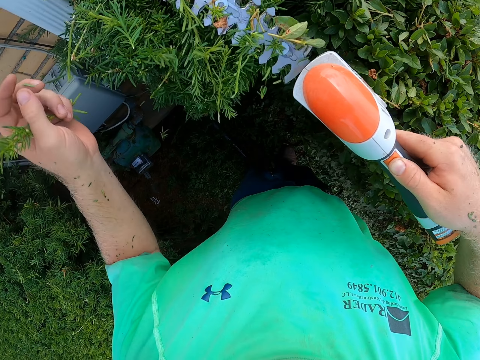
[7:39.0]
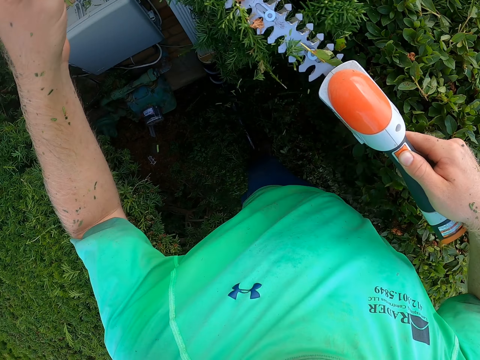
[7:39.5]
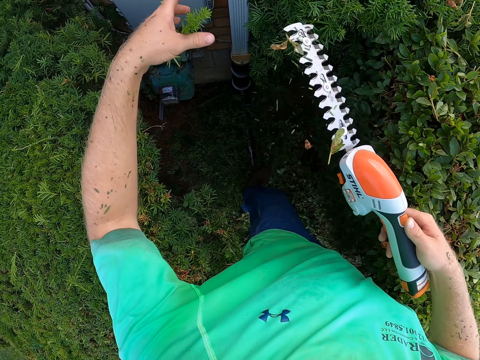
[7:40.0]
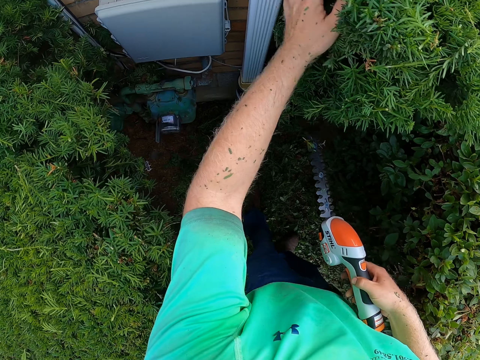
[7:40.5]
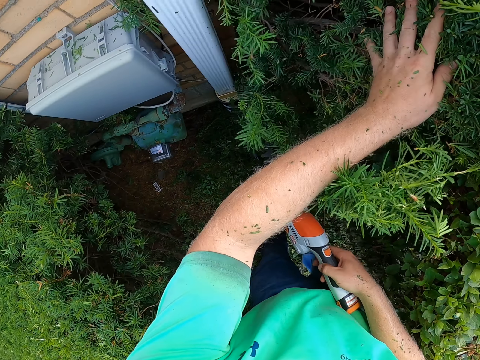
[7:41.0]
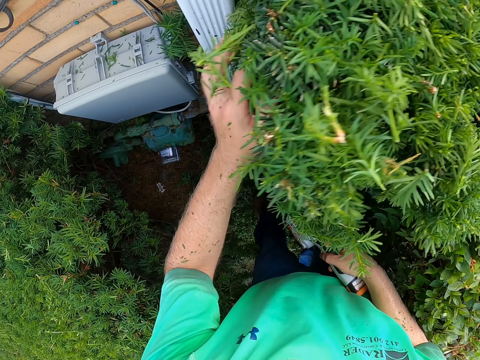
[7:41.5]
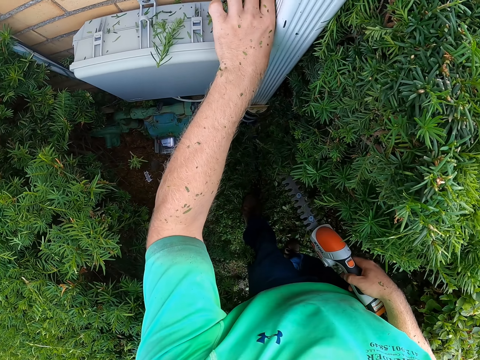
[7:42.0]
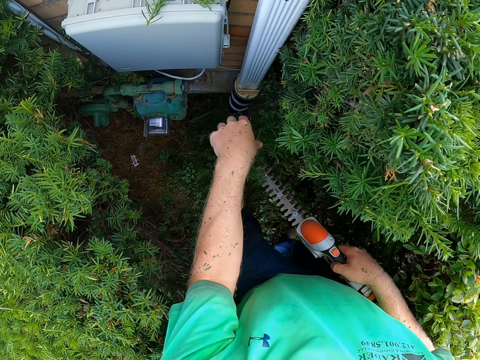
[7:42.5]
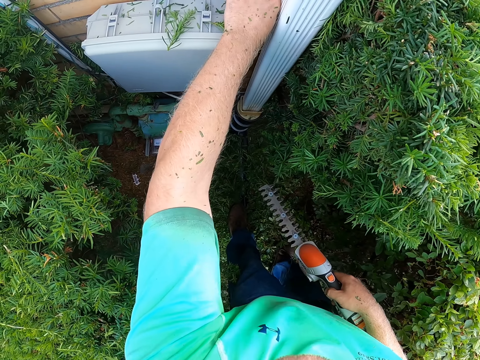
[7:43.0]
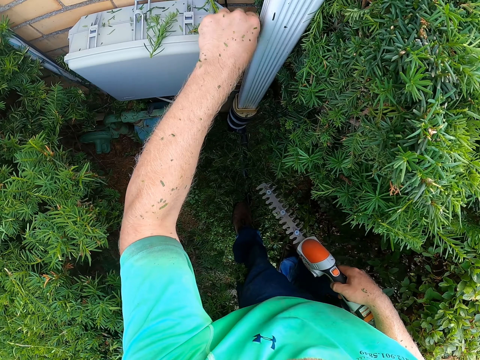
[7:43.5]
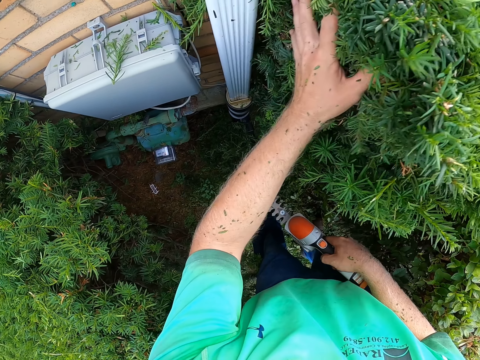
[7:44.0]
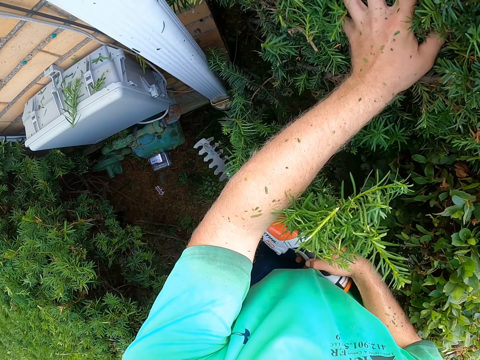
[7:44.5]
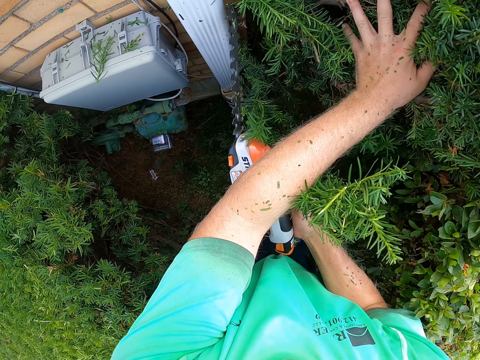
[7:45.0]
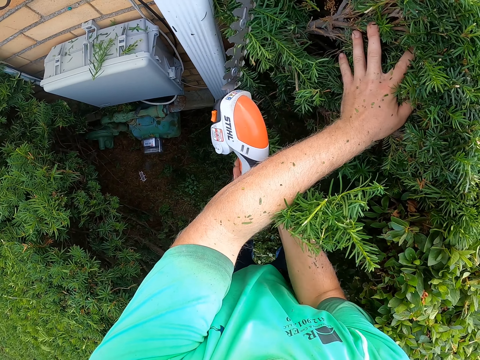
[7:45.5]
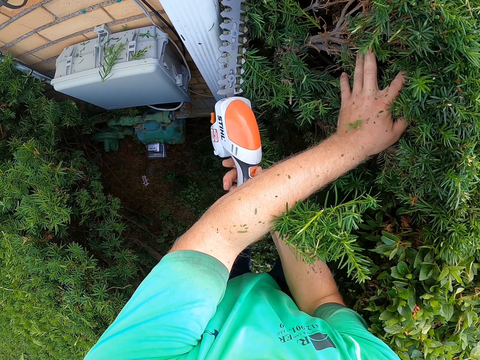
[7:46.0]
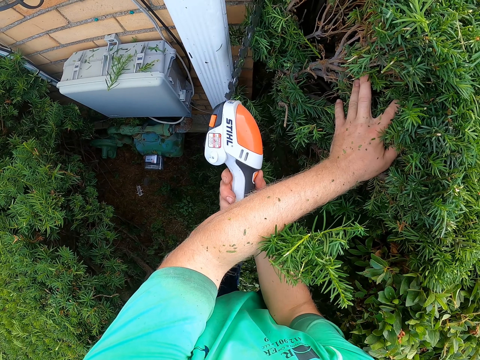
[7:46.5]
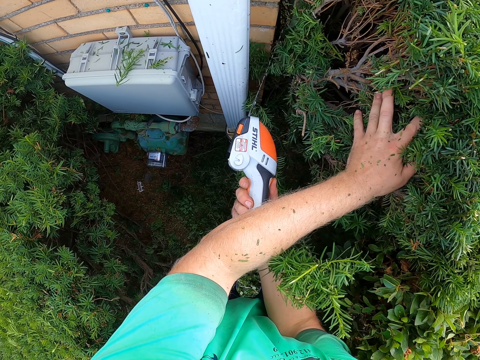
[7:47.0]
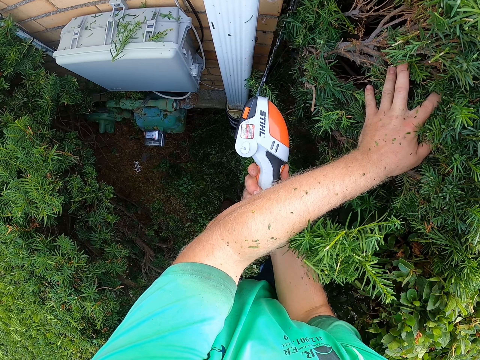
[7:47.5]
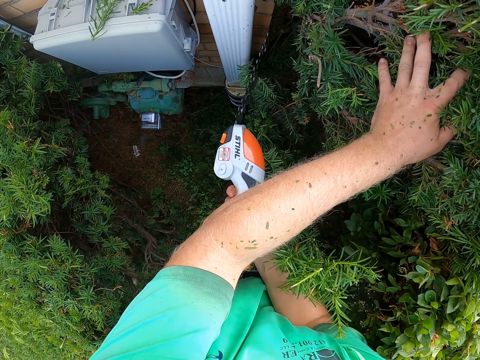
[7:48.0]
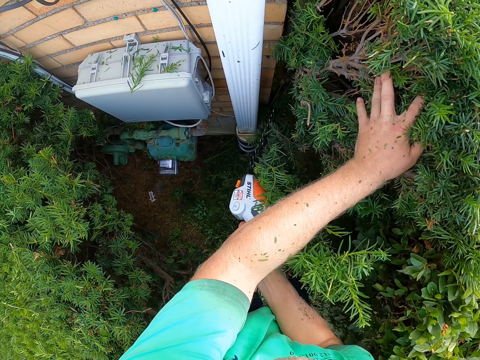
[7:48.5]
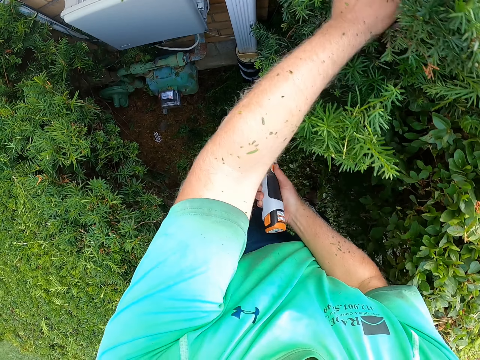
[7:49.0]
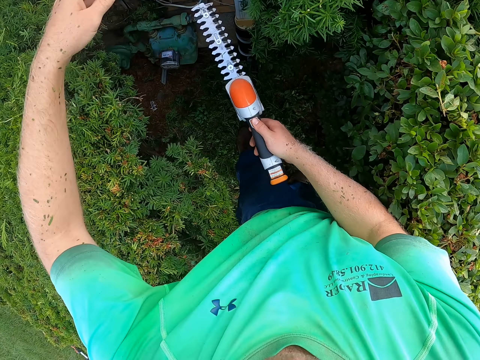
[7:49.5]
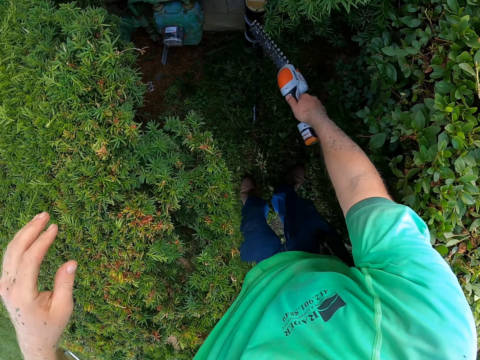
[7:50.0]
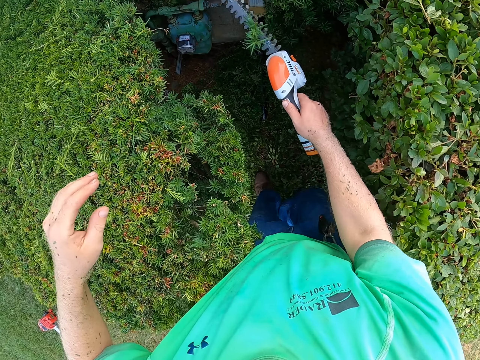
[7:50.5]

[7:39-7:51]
The camera wearer holds the plant with his left hand. He picks a leaf on a fuse box with his left hand. He drops the leaf on the floor with his left hand. He touches a leaf on the fuse box with his left hand. He holds the plant with his left hand. He cuts the plants with the shrub pruner shears with his right hand.

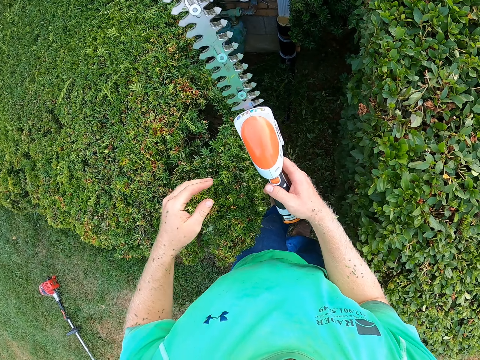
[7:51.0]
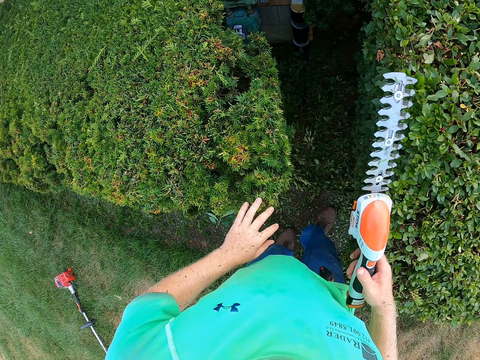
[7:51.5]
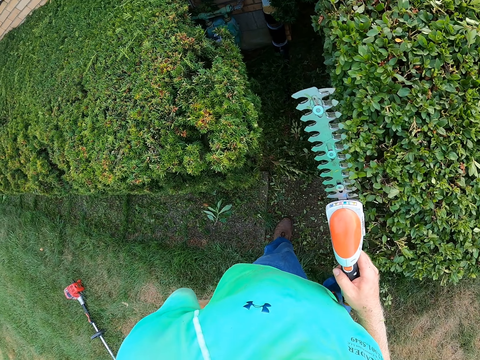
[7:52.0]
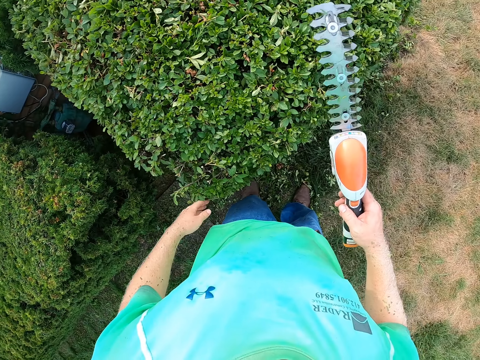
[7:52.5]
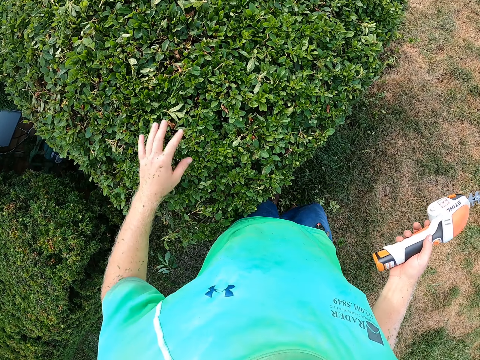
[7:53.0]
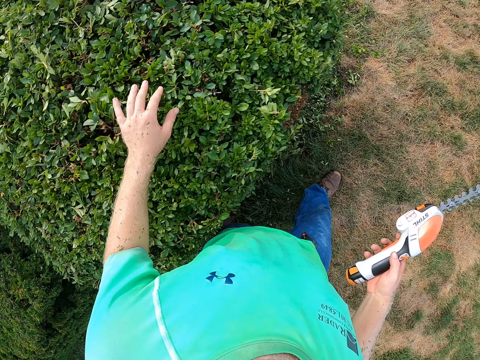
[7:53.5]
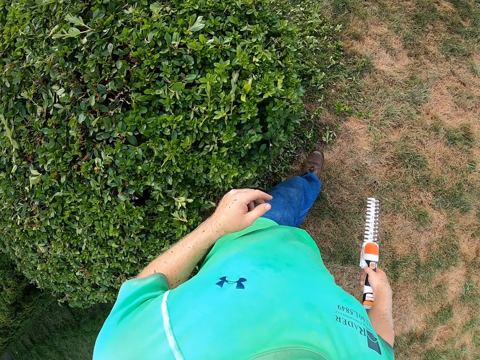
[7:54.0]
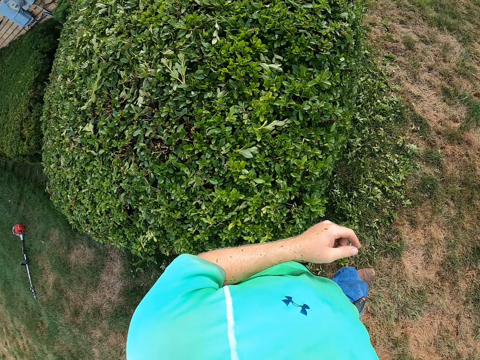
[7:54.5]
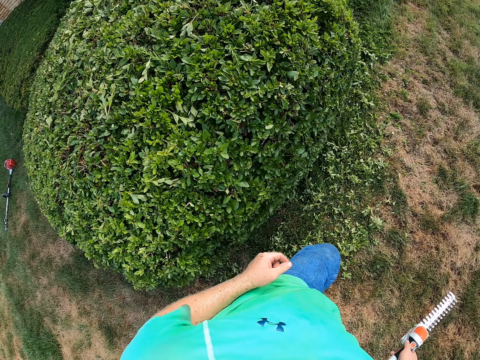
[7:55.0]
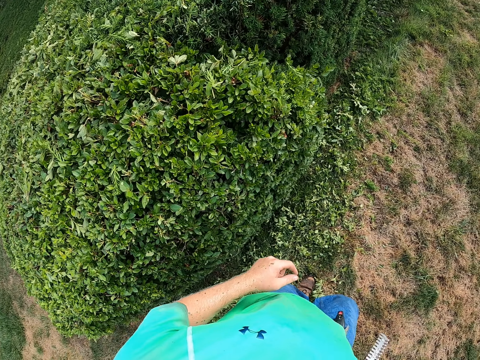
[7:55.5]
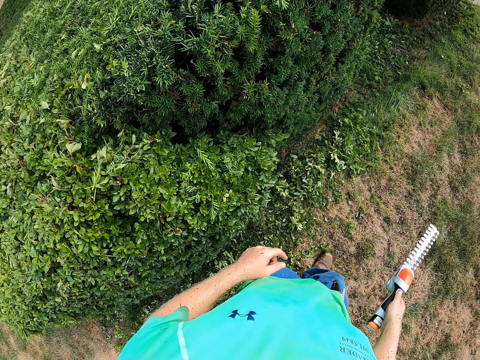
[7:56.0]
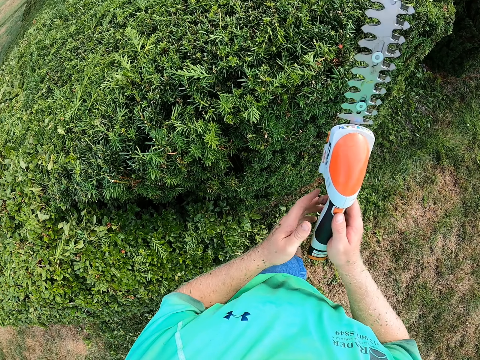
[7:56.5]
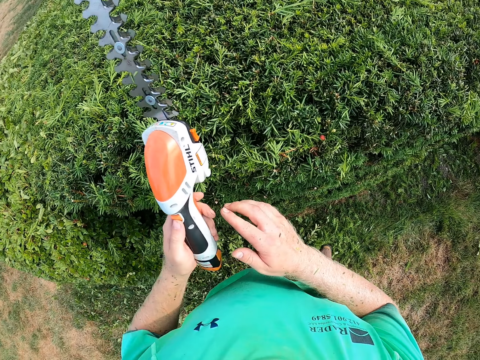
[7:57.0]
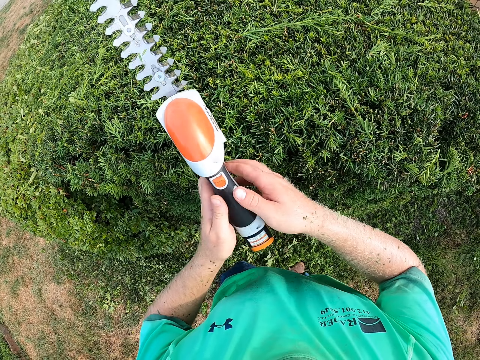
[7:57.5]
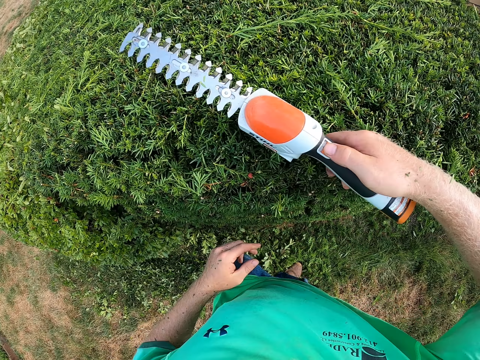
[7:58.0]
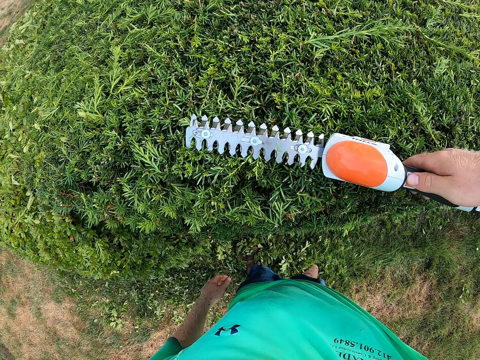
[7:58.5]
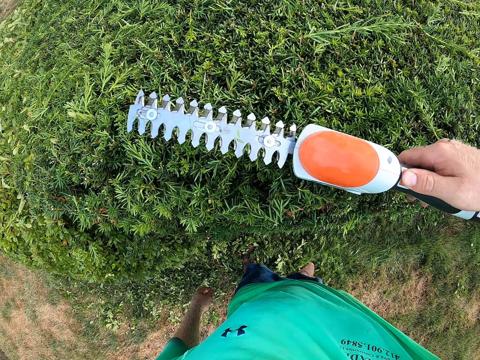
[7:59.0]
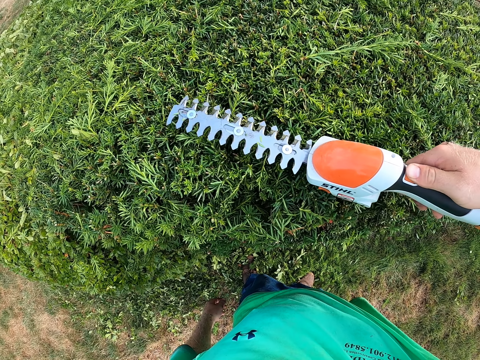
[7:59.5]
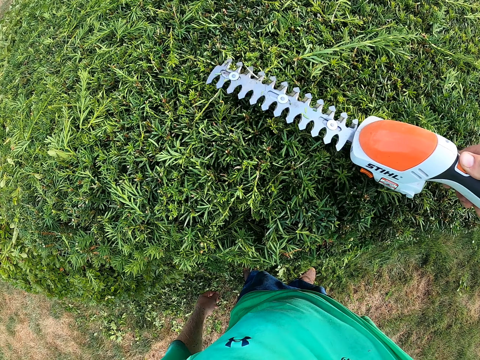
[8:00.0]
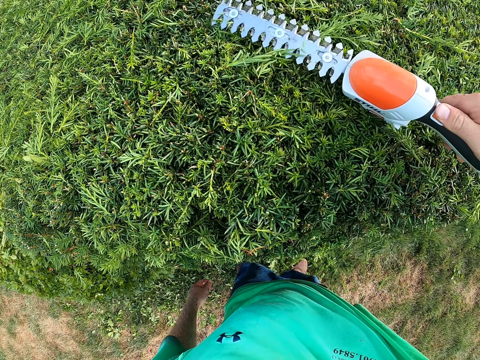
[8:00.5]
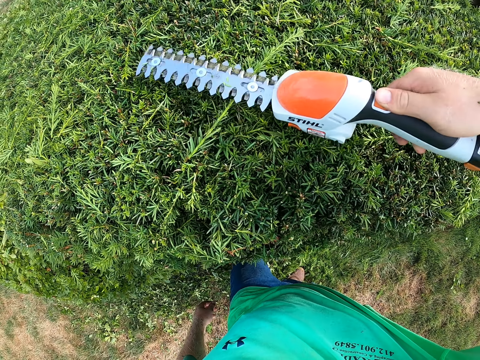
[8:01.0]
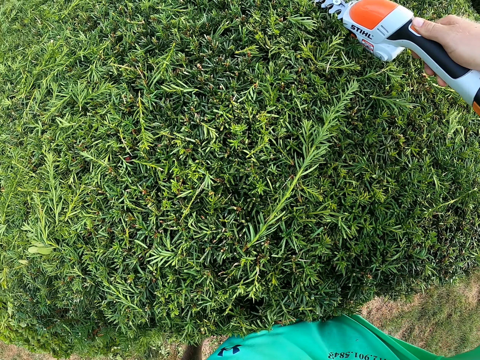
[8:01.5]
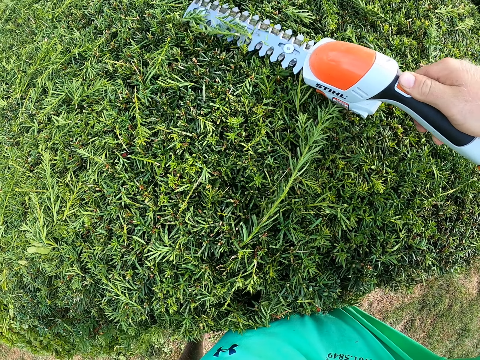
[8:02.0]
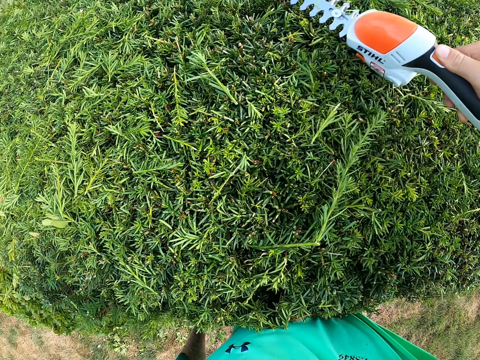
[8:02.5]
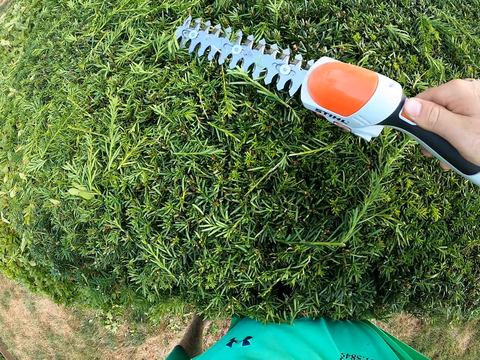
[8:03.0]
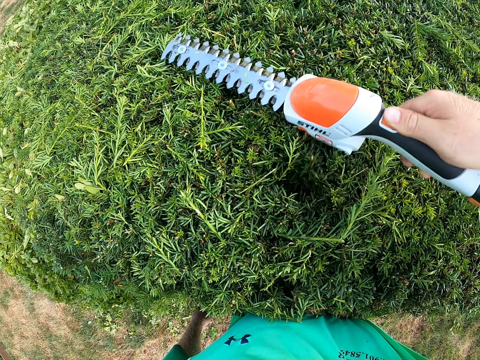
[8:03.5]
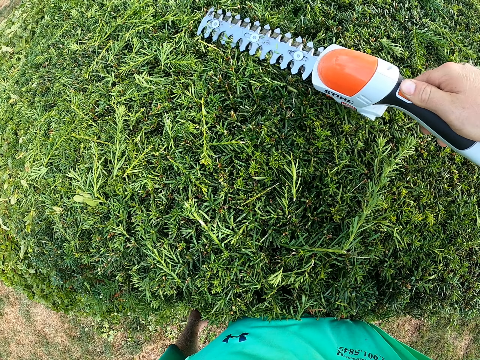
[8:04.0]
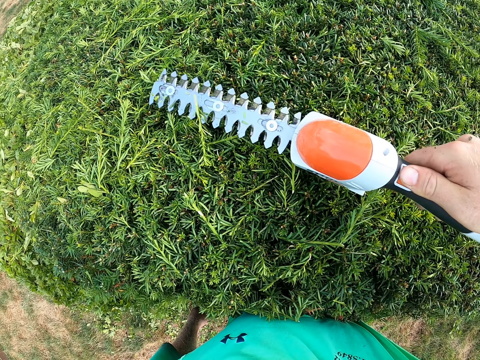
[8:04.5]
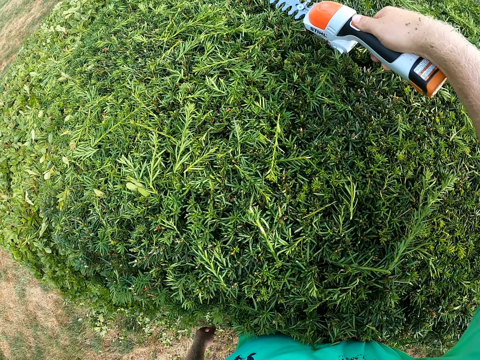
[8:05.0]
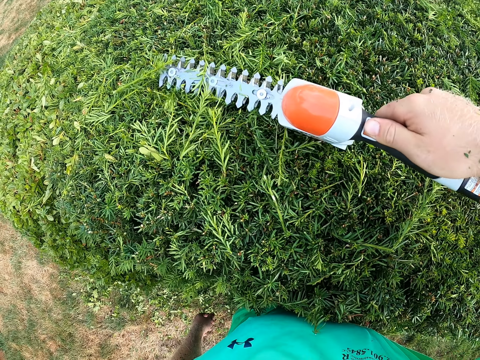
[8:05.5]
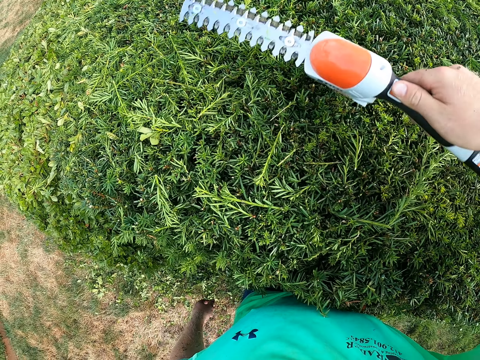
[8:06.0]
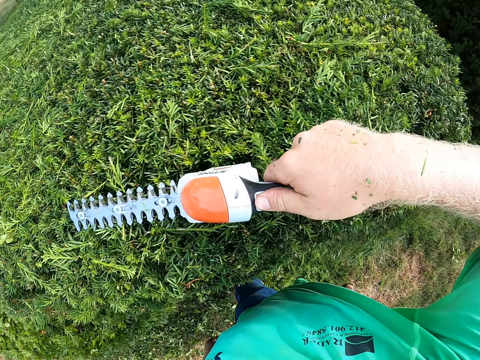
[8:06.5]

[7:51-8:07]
The camera wearer places his left hand on the plant. He does it again. He walks on the garden. He passes the shrub pruner shears from his right hand to his left hand. He passes the shrub pruner shears from his left hand to his right hand. He cuts the plants with the shrub pruner shears with his right hand.
